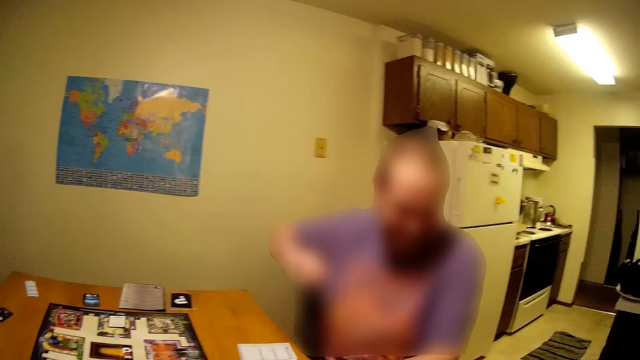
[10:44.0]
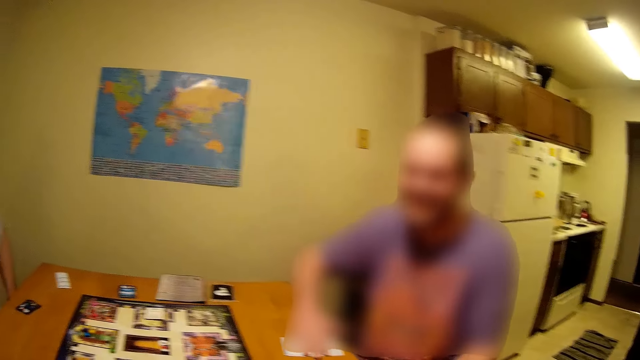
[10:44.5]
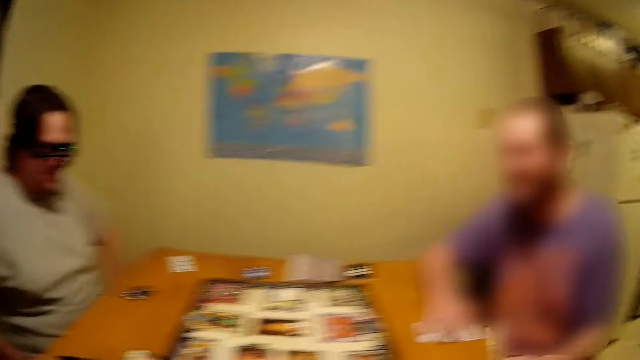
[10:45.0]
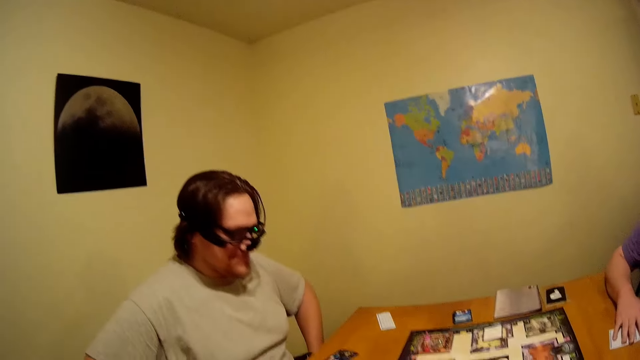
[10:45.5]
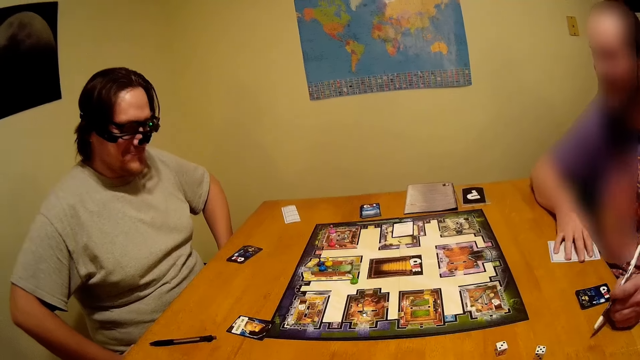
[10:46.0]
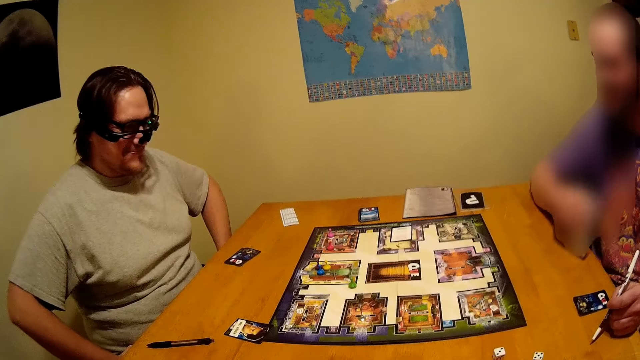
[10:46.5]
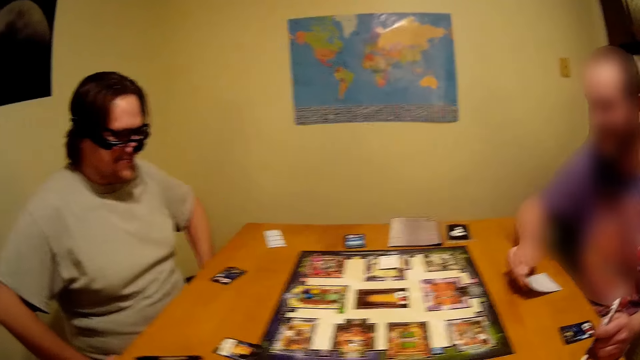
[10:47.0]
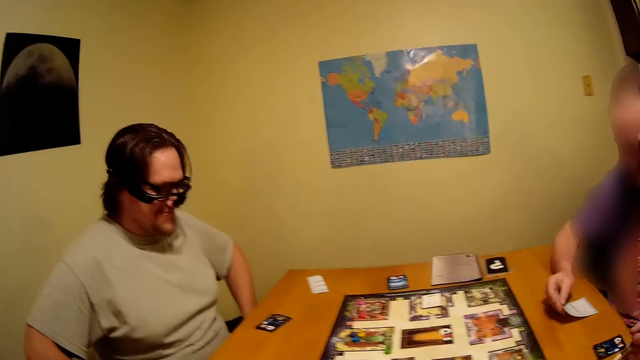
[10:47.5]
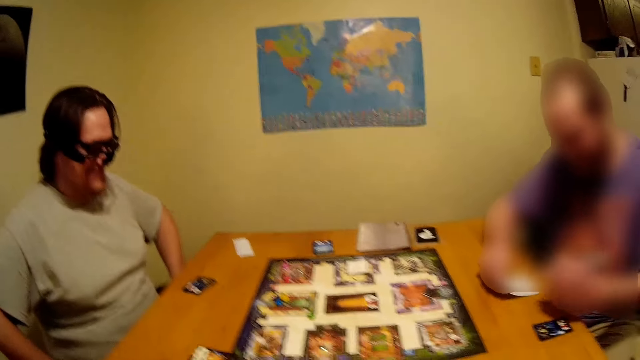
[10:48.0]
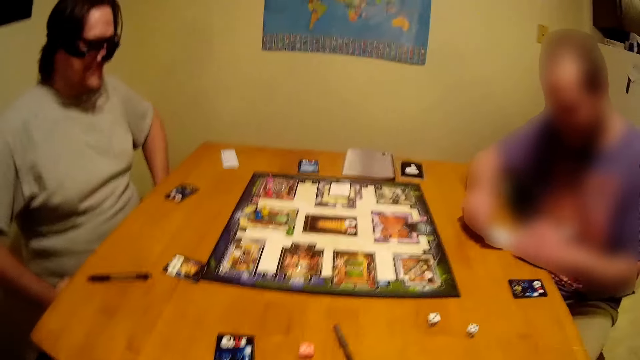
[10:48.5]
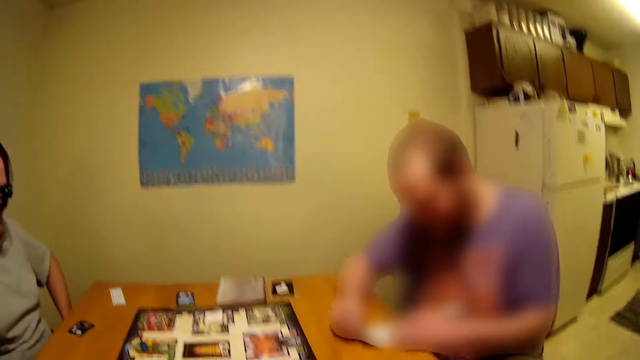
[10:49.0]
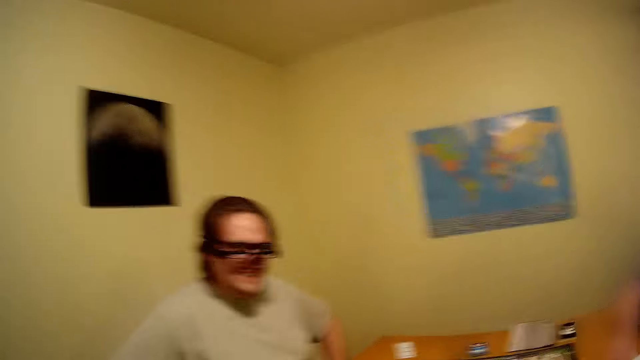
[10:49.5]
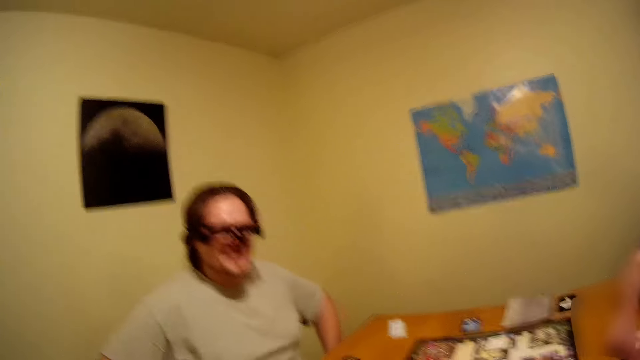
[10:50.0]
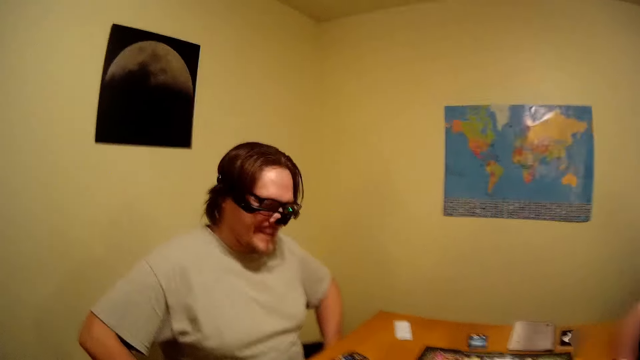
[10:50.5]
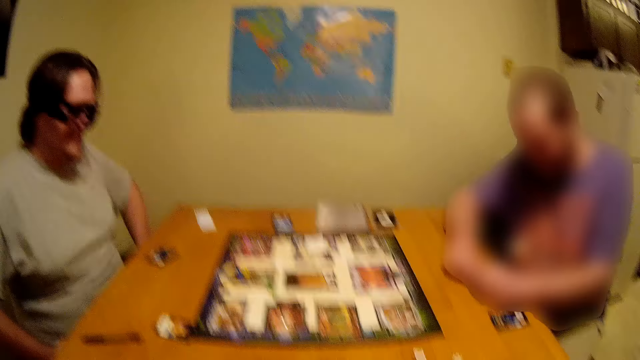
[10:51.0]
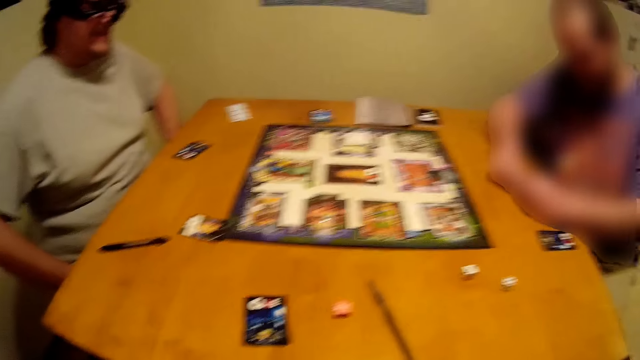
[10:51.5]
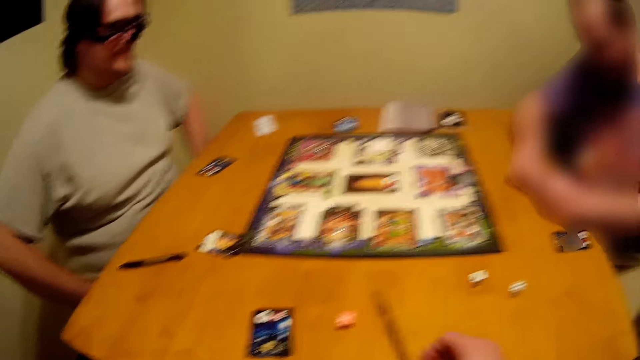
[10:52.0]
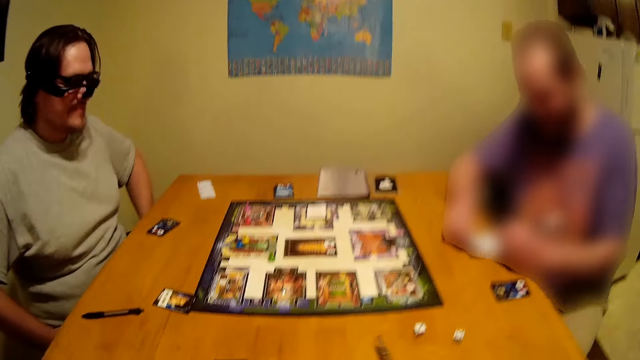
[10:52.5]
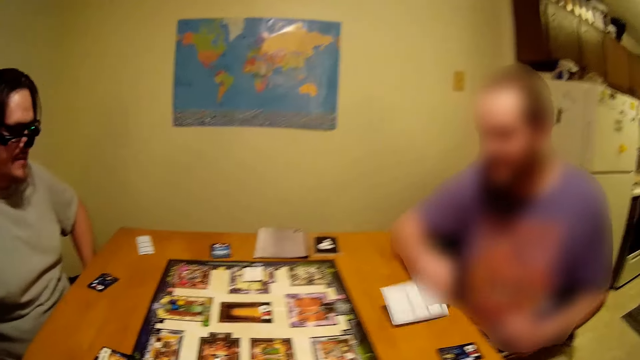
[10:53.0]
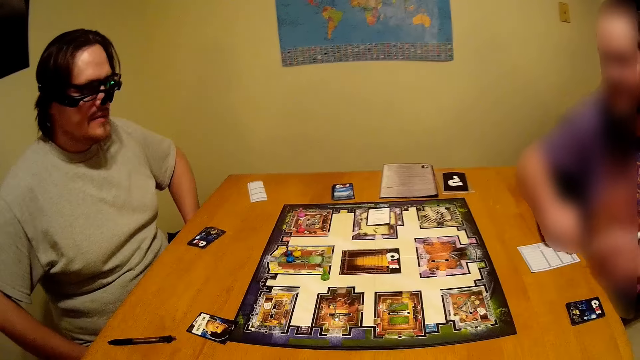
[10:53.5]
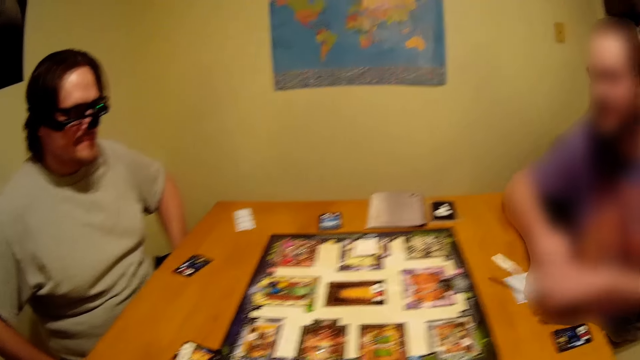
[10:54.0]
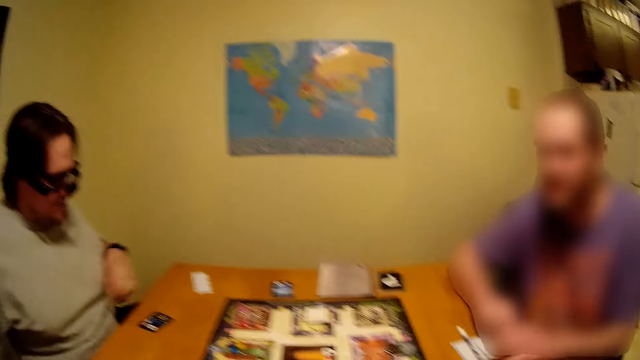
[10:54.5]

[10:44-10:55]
A person flips the paper on the table. The person writes on the paper with a pen. The person flips the paper on the table.

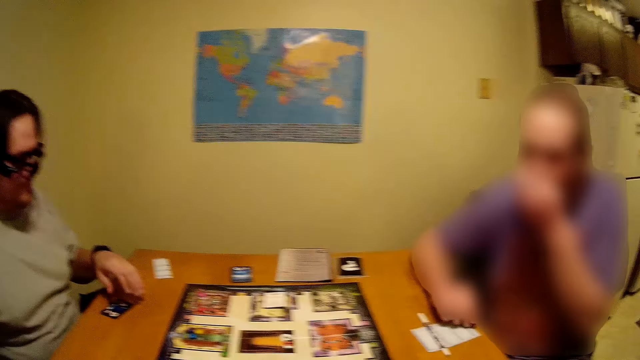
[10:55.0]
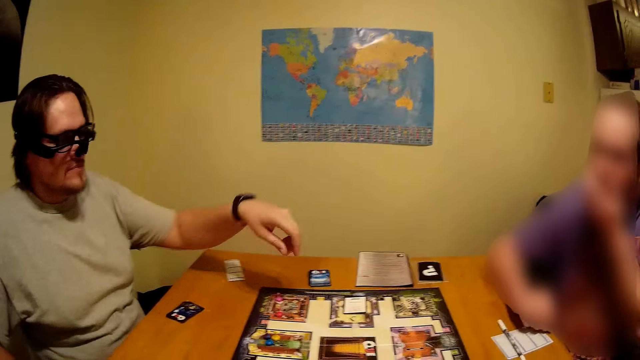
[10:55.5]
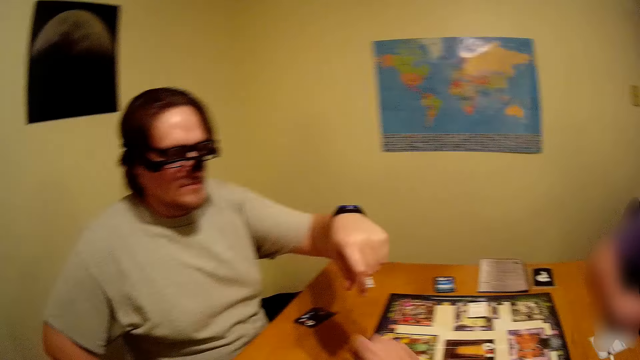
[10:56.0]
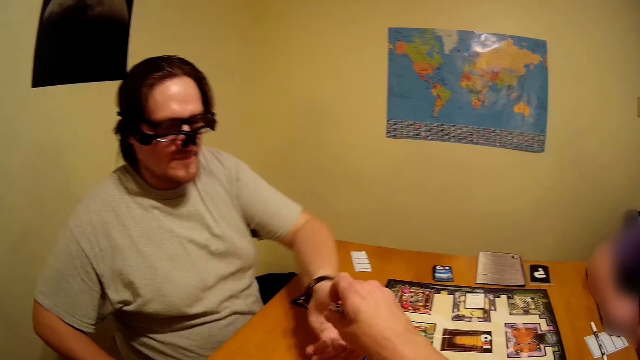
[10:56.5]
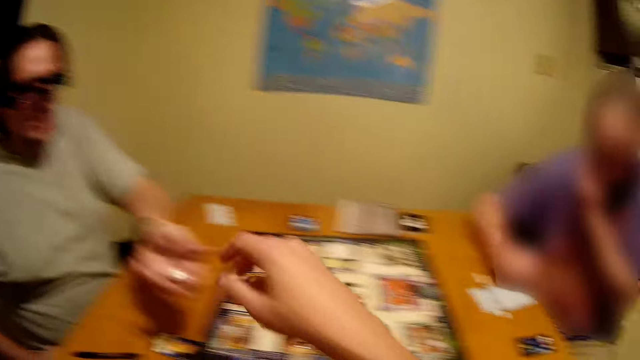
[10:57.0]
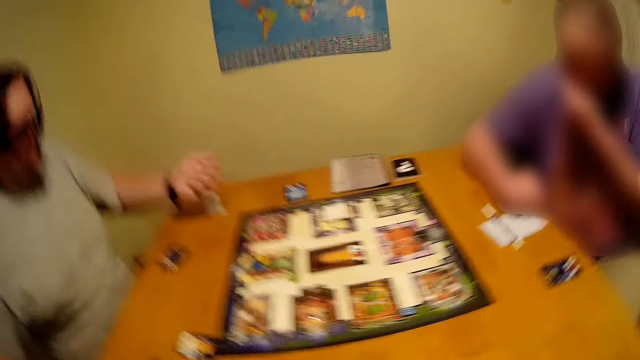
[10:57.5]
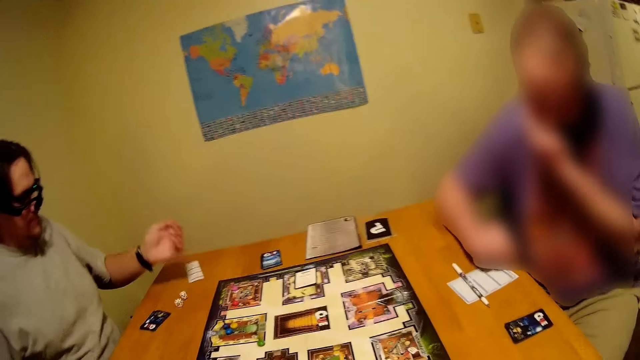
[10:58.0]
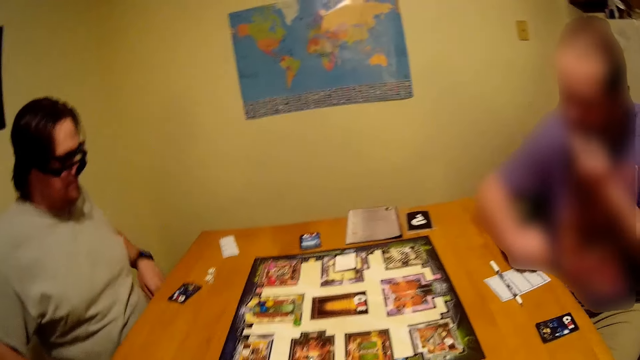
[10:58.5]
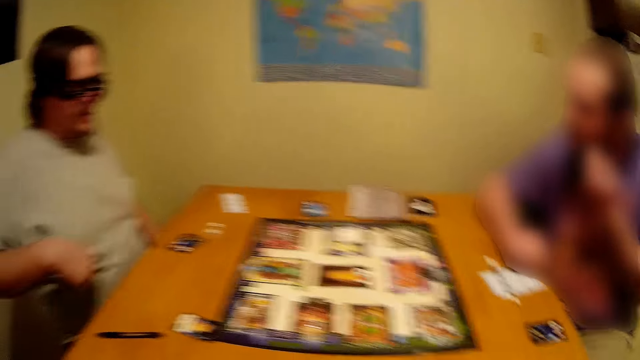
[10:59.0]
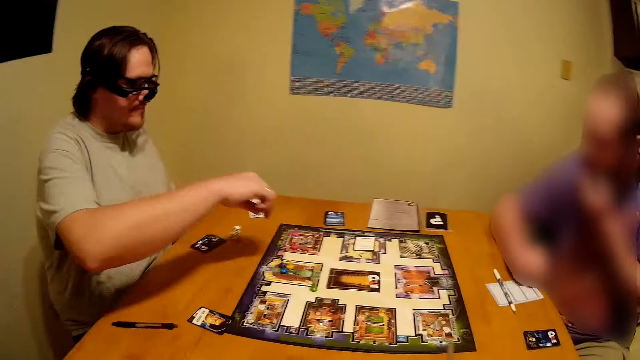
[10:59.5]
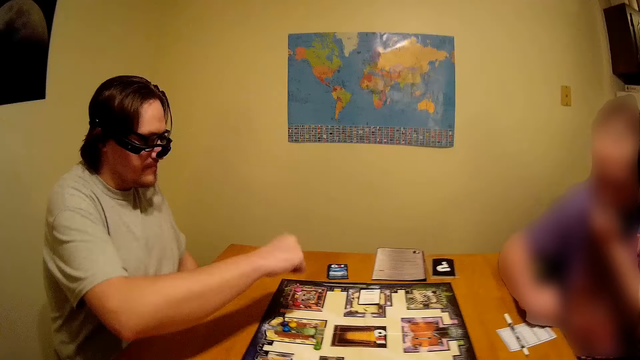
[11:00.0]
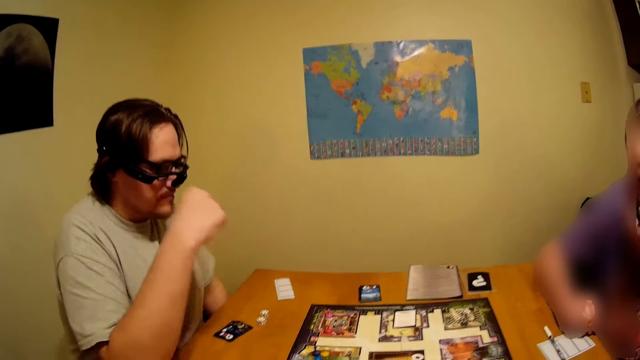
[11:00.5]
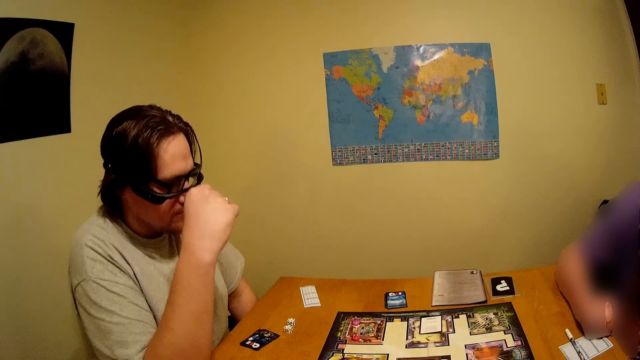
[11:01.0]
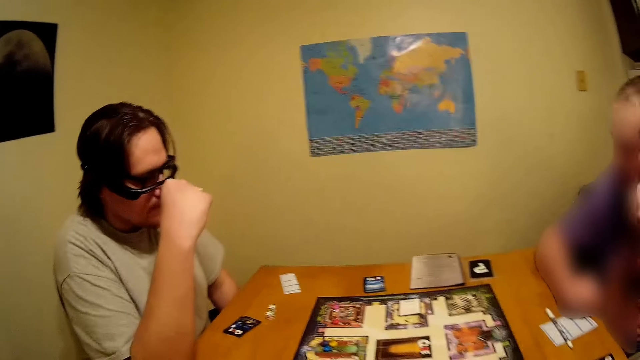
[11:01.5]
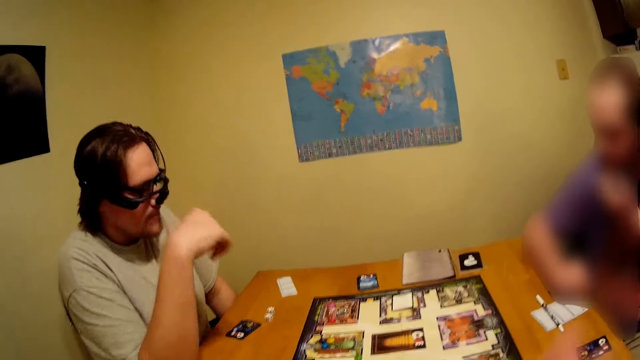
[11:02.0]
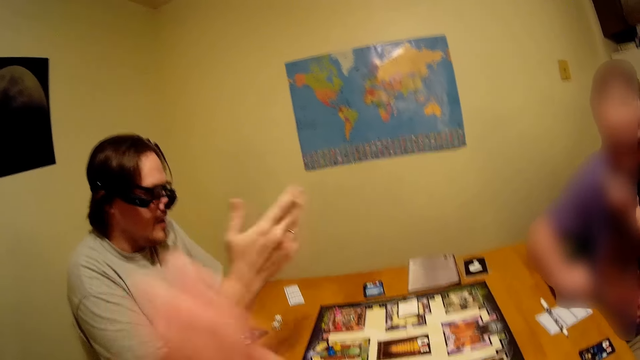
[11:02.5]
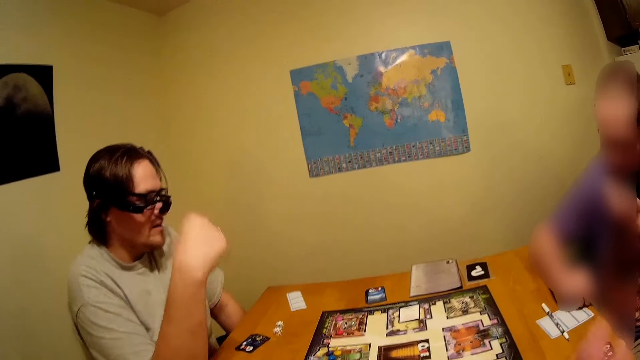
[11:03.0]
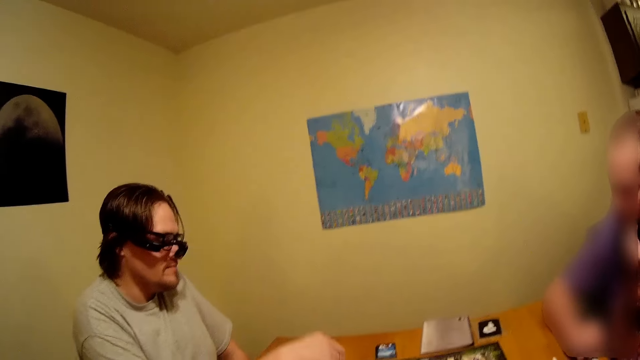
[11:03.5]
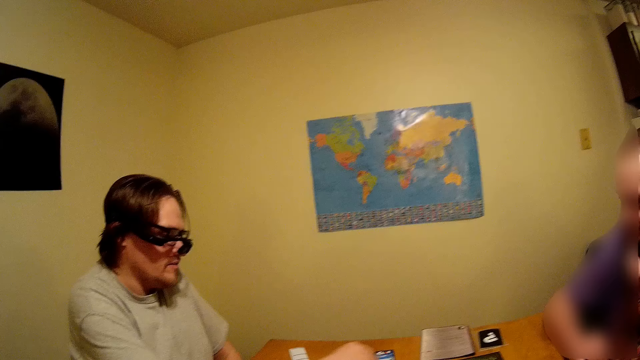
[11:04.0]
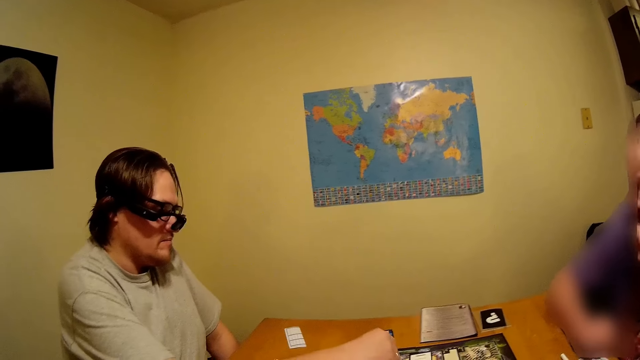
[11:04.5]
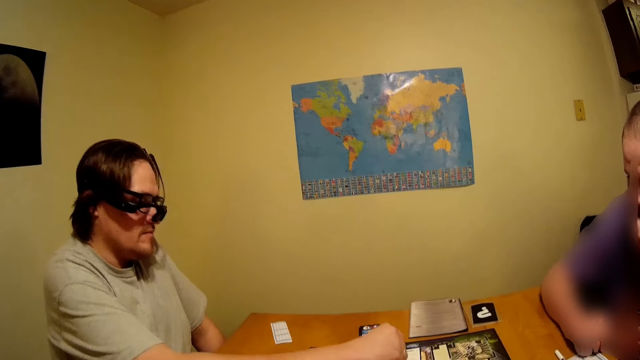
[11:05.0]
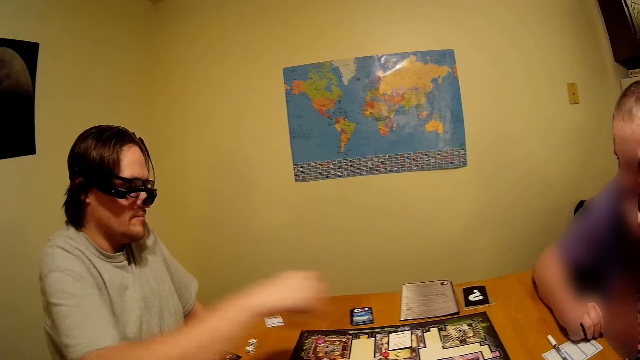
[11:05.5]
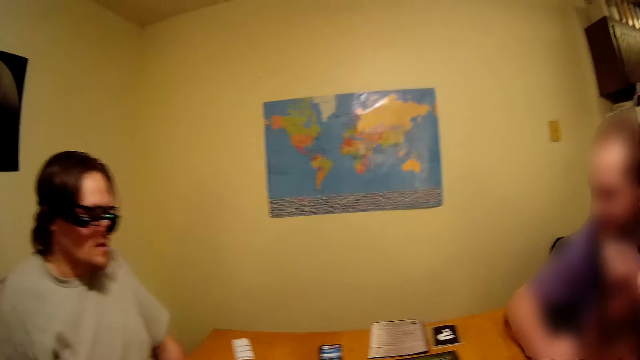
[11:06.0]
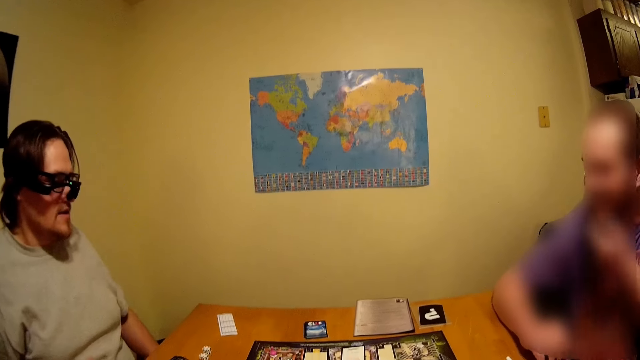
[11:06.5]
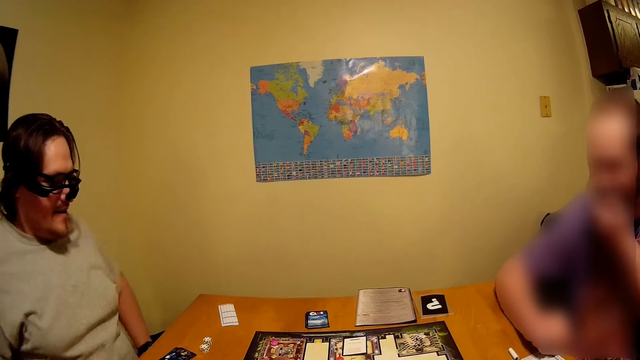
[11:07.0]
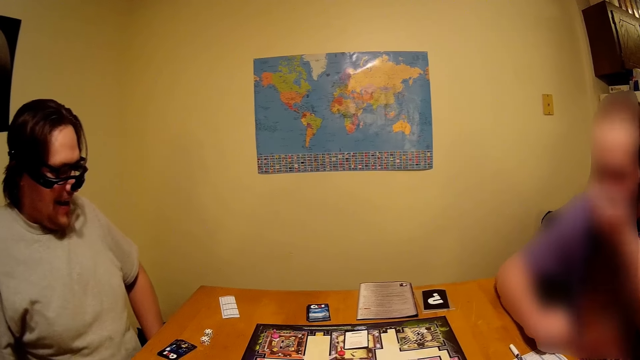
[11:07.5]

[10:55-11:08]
The camera wearer gives a man dices. The man throws the dices on the table. The camera wearer moves the card. The man moves something on the board game.
